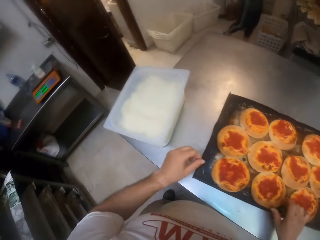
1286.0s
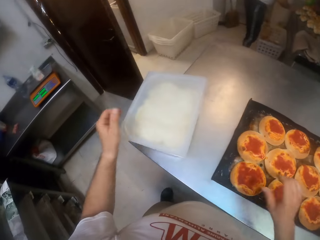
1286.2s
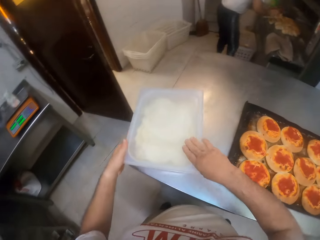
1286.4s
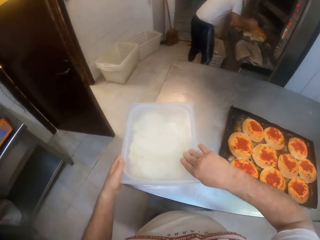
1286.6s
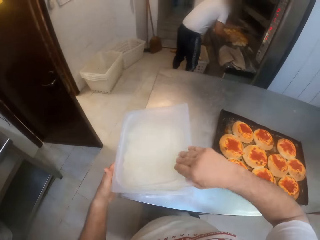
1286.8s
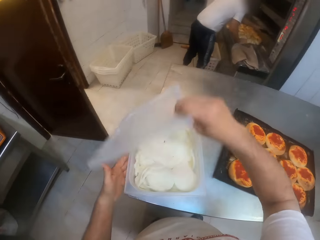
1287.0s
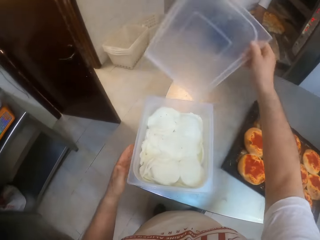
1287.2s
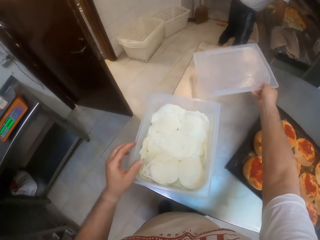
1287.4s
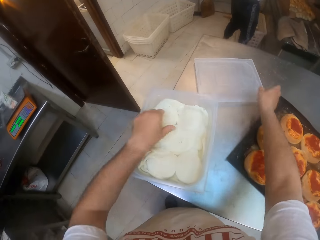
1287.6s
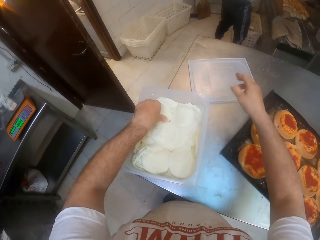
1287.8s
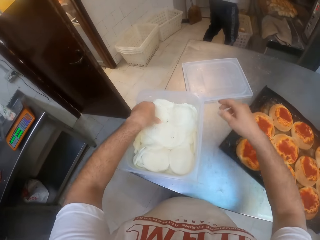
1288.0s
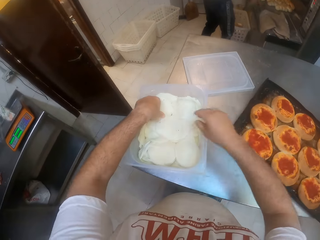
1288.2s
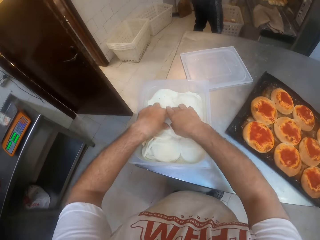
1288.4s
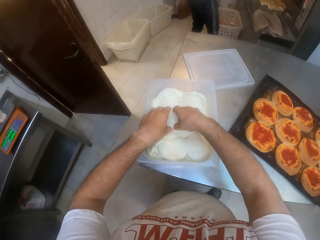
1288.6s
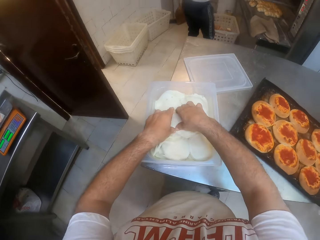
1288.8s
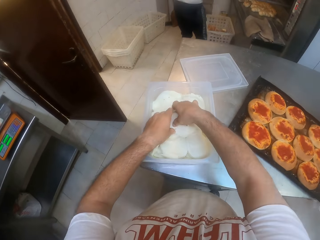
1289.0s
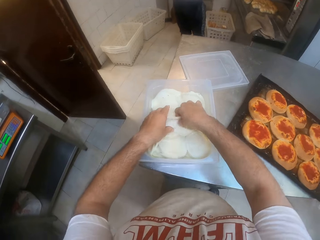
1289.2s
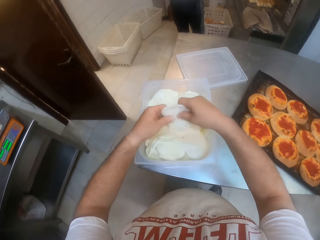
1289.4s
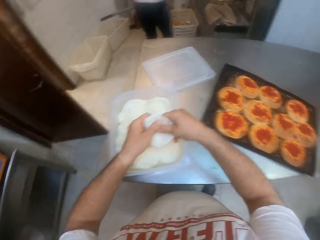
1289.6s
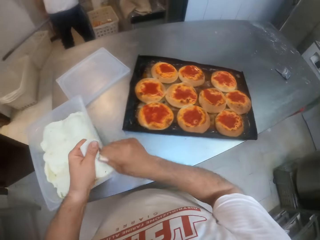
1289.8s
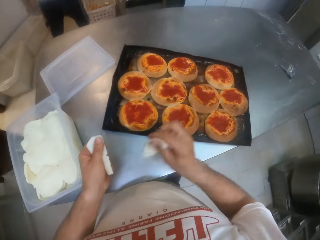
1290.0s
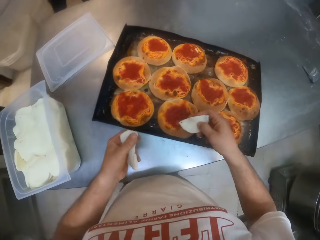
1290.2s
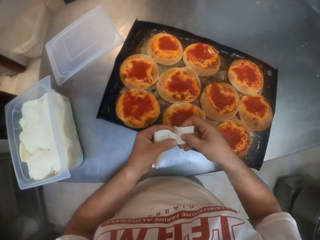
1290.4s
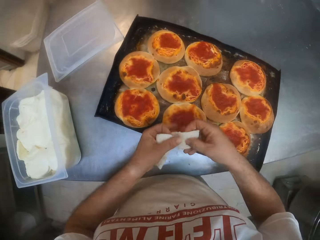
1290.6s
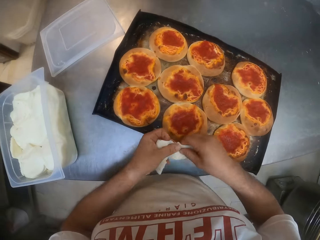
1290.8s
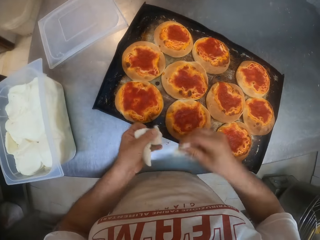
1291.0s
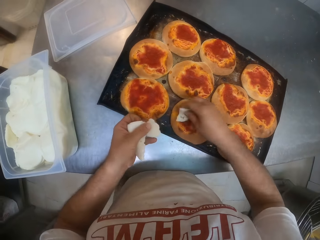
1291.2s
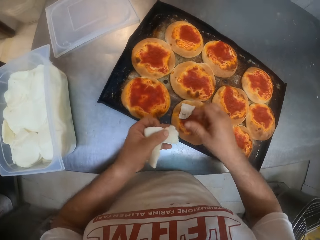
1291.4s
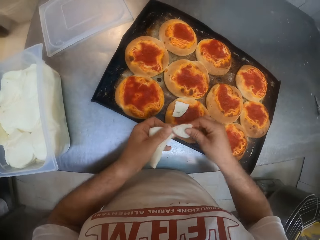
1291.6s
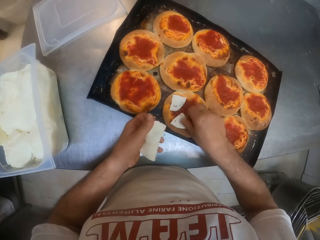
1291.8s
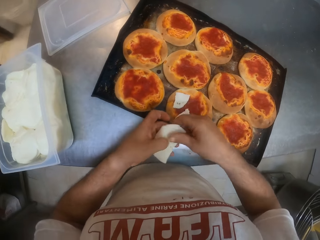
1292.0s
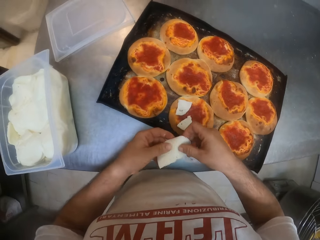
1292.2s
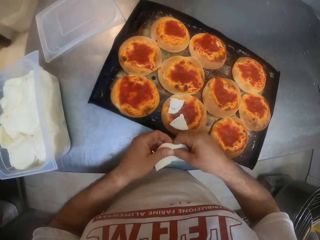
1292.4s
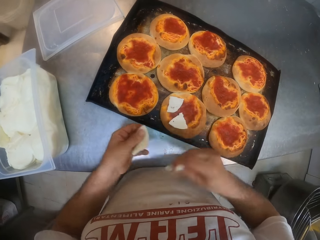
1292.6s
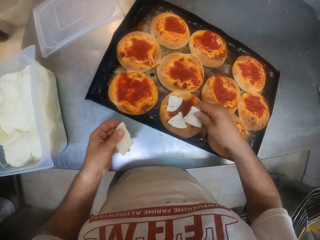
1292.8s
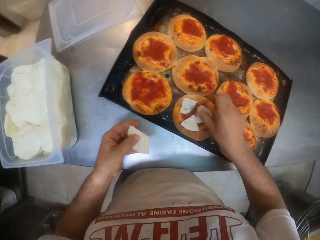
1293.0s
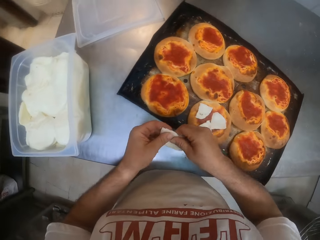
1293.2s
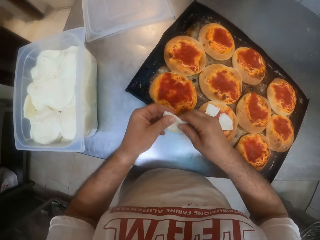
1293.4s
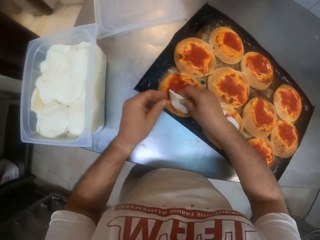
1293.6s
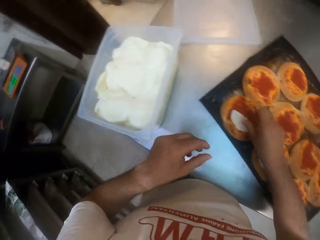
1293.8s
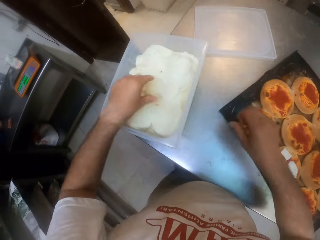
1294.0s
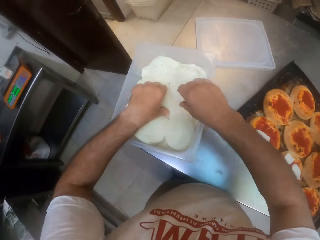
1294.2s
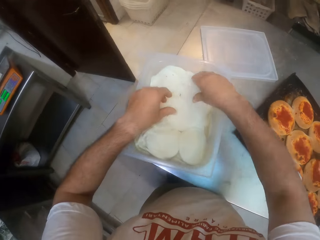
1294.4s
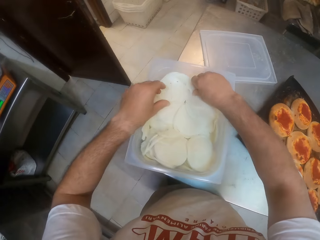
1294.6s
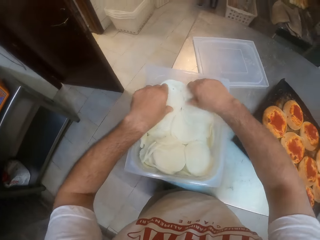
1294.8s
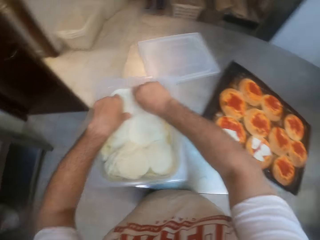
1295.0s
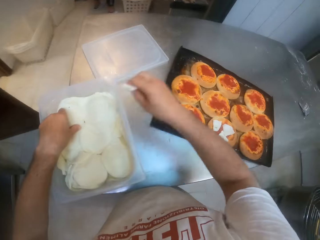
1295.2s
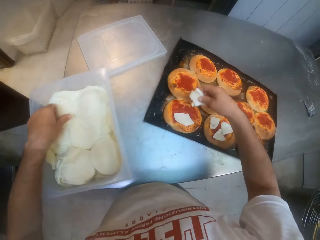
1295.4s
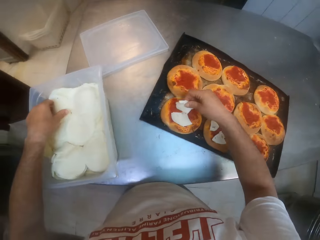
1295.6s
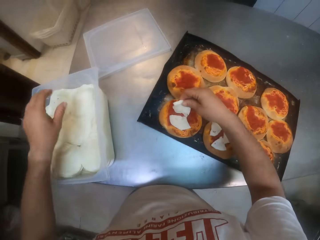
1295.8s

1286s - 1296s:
The camera wearer opens the cover of the cheese container with his right hand. He drops the cover on the baking table with his right hand. He picks some cheeses from the container with his hands. He tears the cheese into pieces with his hands. He puts the cheeses on the bread with his right hand. He tears the cheese into pieces with his hands. He puts the cheese on the bread with his right hand. He puts the cheese on the bread with his right hand again. He removes a cheese from the container with his right hand.

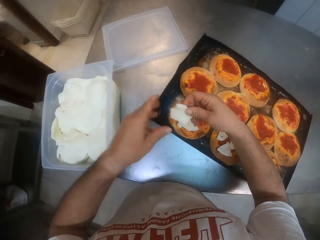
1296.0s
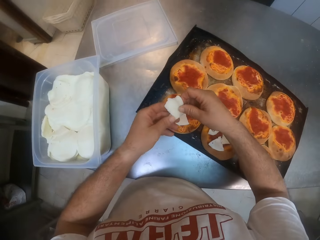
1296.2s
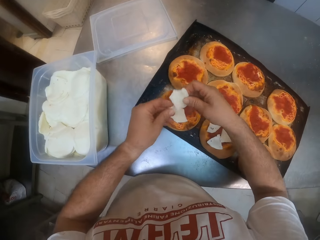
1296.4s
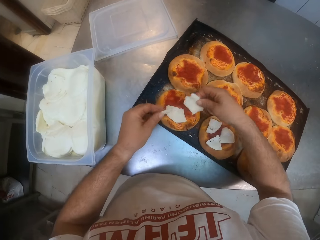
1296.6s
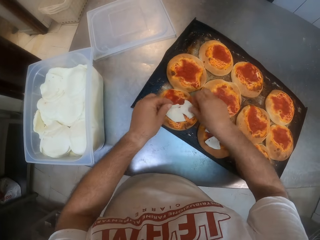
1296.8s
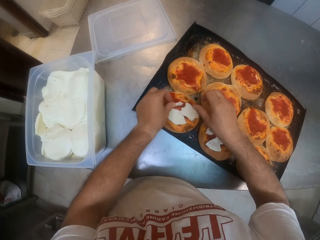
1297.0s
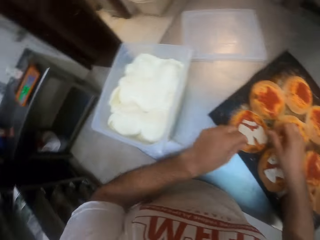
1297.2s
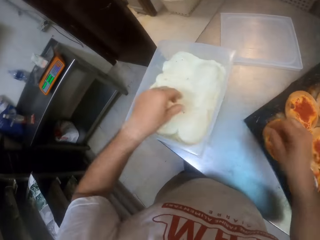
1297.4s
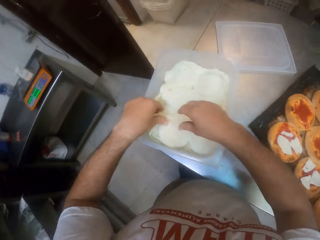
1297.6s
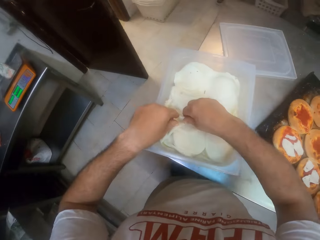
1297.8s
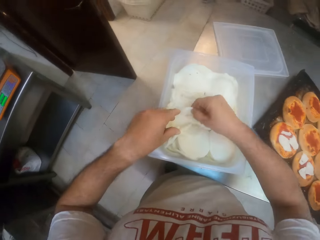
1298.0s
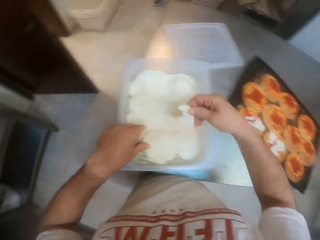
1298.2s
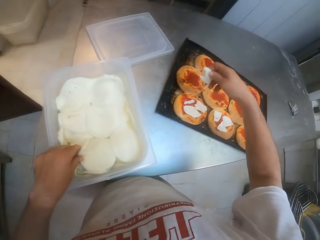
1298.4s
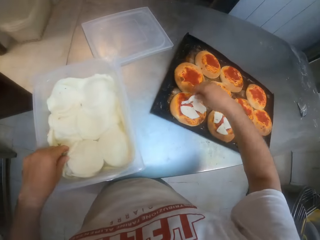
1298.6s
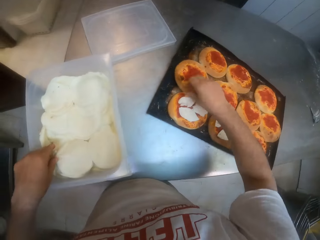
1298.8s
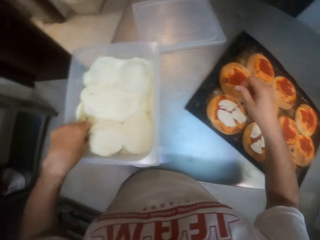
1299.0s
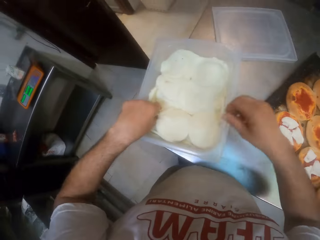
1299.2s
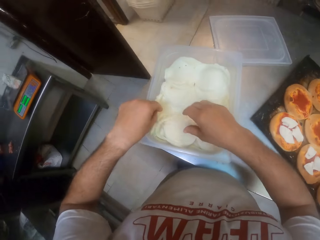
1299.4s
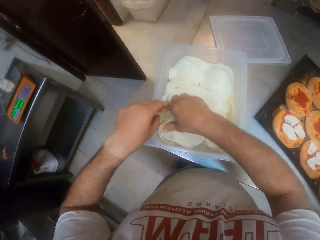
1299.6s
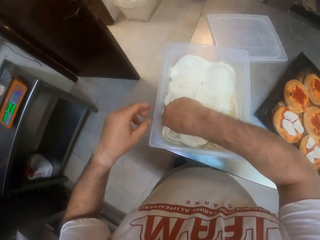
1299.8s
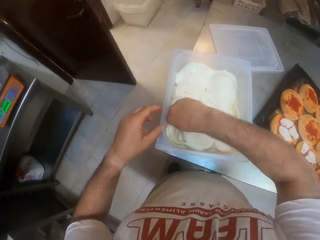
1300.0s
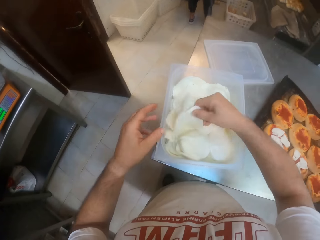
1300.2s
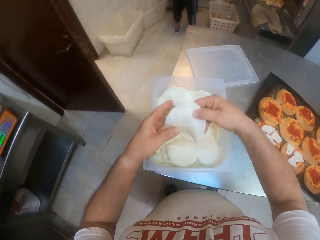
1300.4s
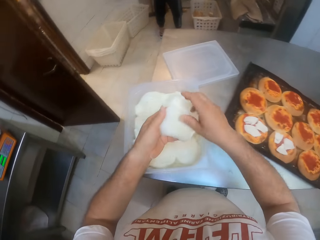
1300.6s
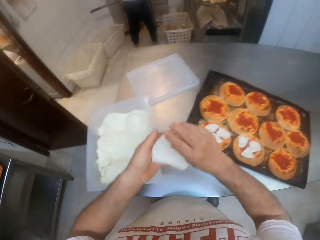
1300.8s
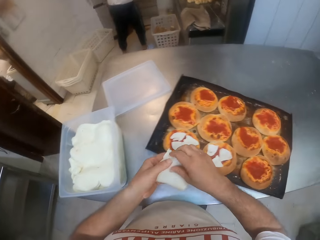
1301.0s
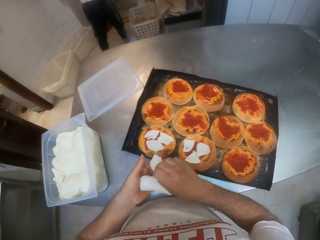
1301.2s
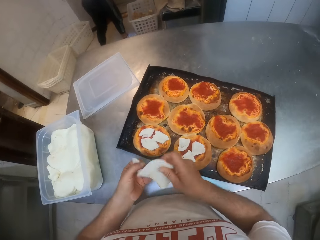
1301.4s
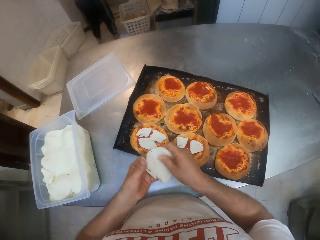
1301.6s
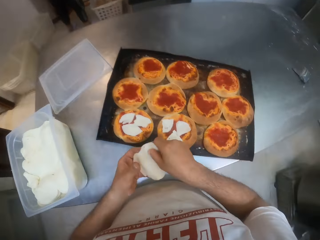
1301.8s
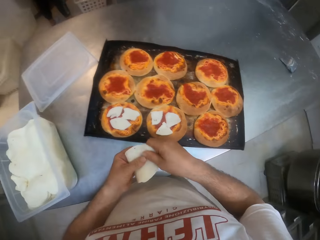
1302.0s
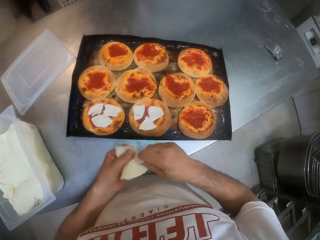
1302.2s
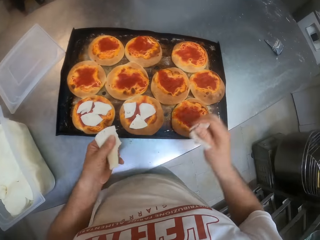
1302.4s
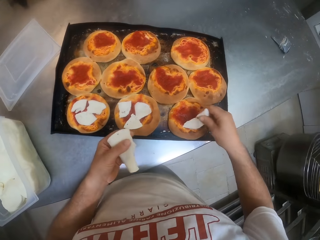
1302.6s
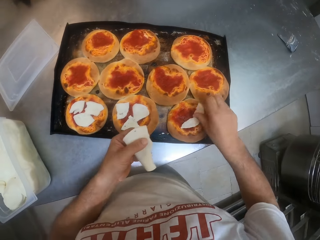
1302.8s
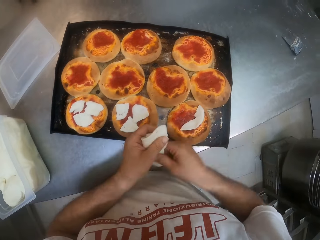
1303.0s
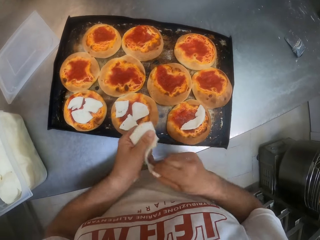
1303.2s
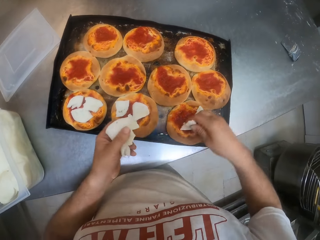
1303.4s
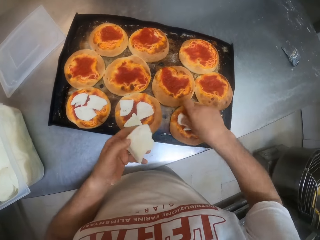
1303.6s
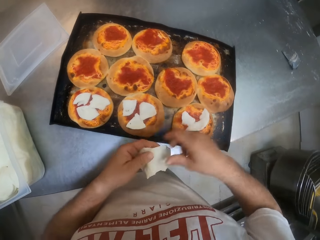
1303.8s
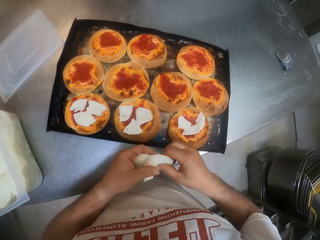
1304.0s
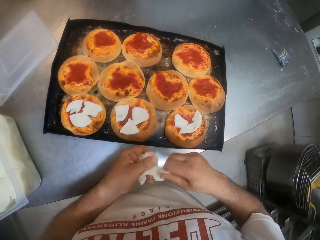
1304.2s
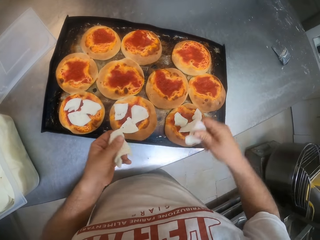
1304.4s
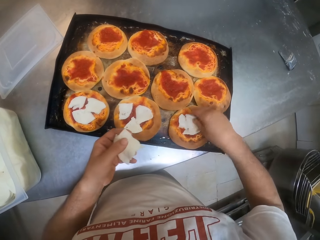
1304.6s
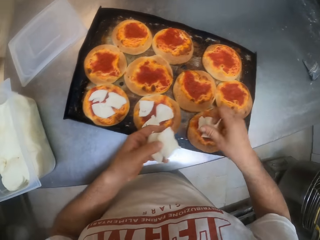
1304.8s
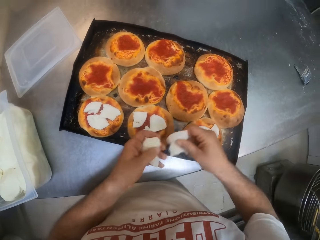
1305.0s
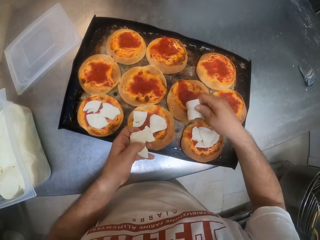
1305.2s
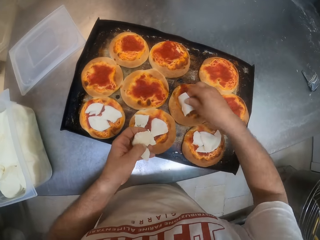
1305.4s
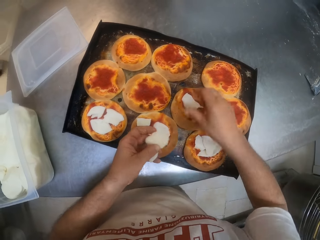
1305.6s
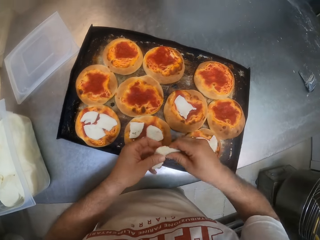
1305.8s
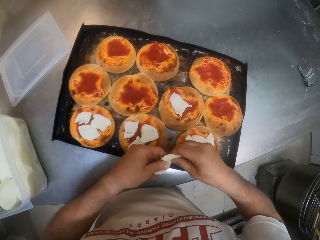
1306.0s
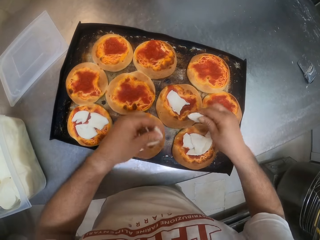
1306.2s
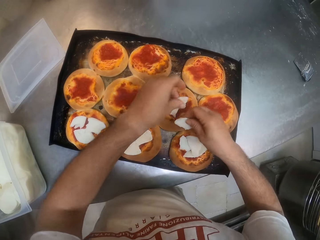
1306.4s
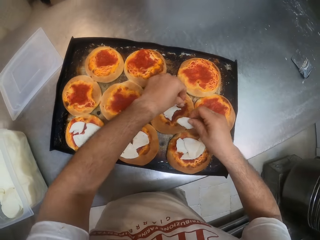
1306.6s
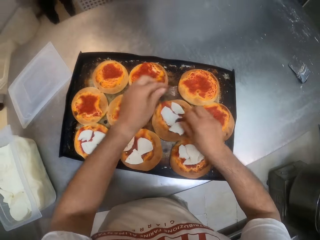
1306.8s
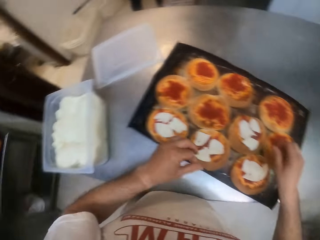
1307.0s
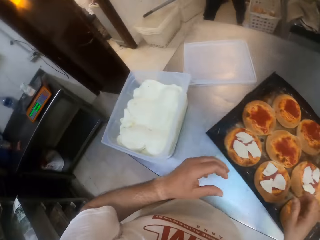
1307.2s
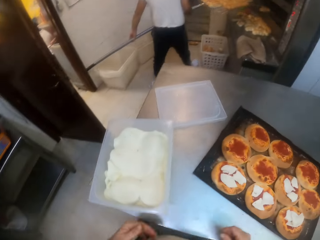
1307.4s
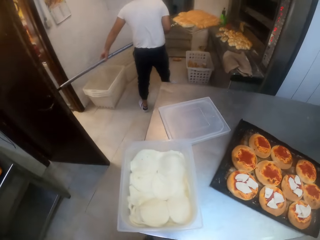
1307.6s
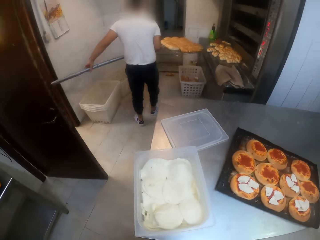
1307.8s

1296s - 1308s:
The camera wearer puts the cheese on the bread with his right hand. He tears the cheese into pieces with his hands. He puts the cheeses on the bread with his hands. He removes a cheese from the container with his right hand. He puts the cheese on the bread with his right hand. He removes some cheeses from the container with his right hand. He tears the cheeses into pieces with his right hand. He puts the cheese on the bread with his right hand. He tears the cheeses into pieces with his right hand. He puts the cheese on the bread with his right hand. He tears the cheeses into pieces with his right hand. He puts the cheese on the bread with his right hand. He puts the cheese on the bread with his right hand again. He tears the cheeses into pieces with his right hand. He puts the cheeses on the bread with his hands.
